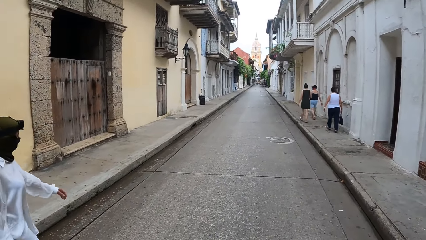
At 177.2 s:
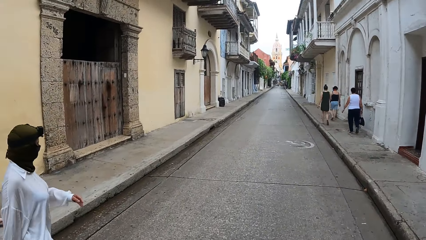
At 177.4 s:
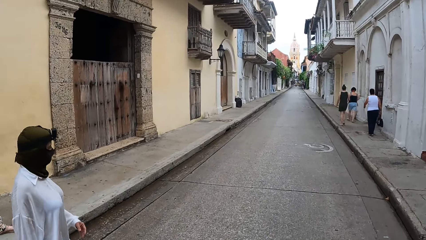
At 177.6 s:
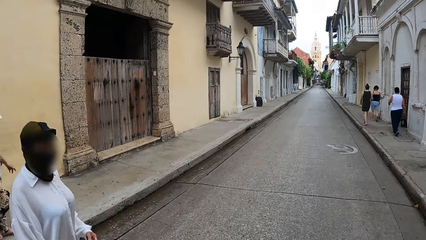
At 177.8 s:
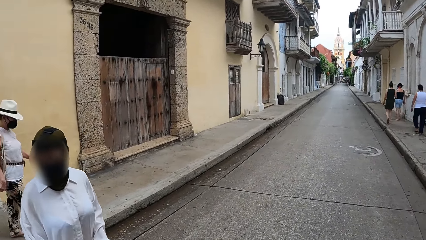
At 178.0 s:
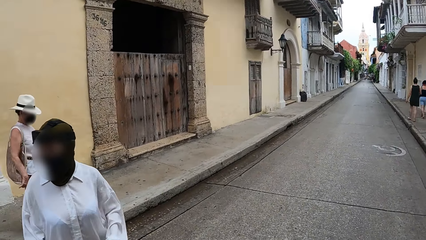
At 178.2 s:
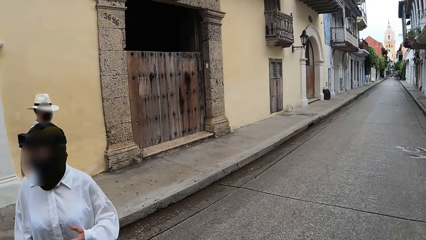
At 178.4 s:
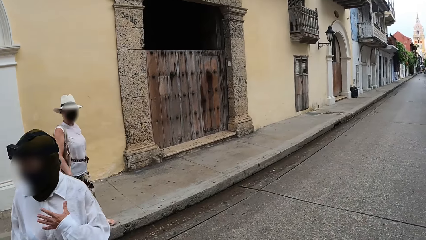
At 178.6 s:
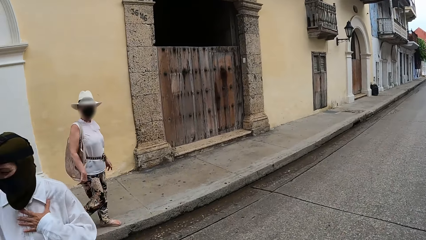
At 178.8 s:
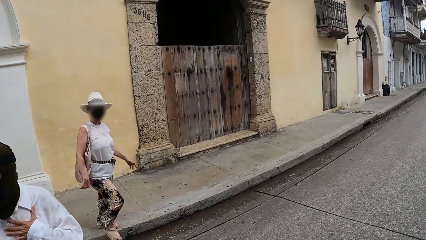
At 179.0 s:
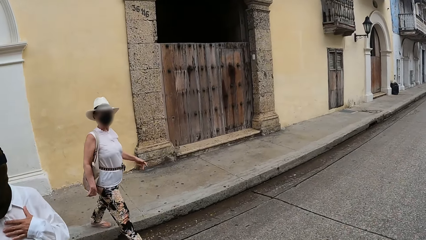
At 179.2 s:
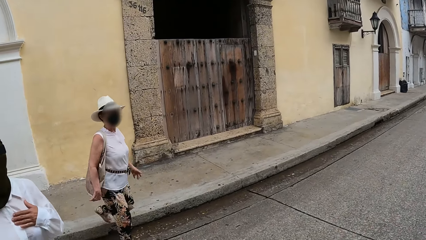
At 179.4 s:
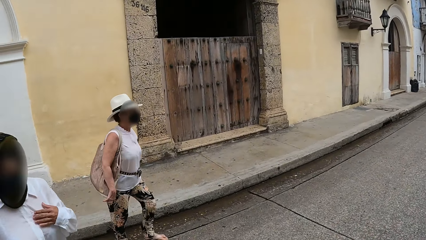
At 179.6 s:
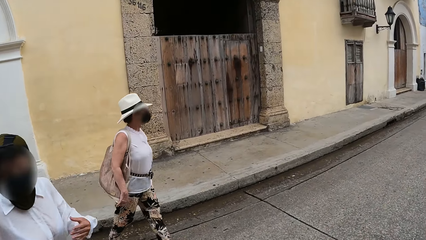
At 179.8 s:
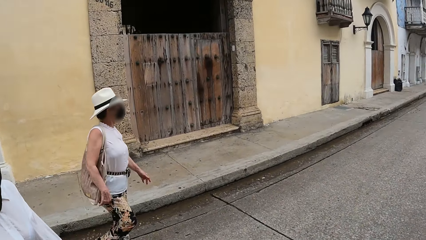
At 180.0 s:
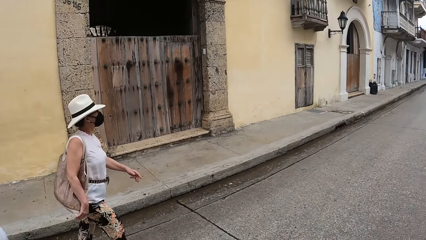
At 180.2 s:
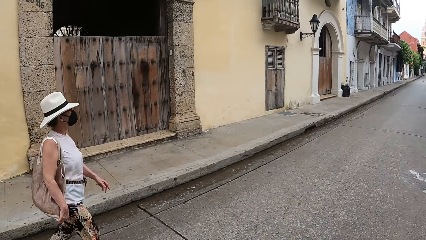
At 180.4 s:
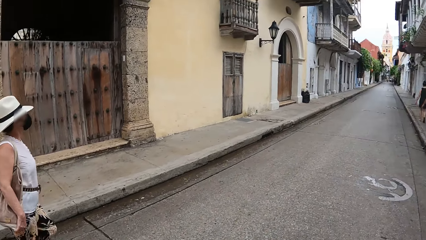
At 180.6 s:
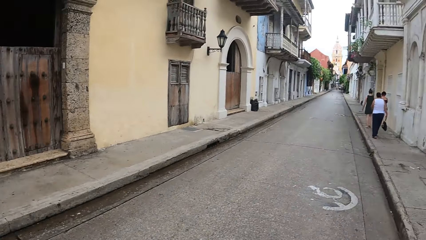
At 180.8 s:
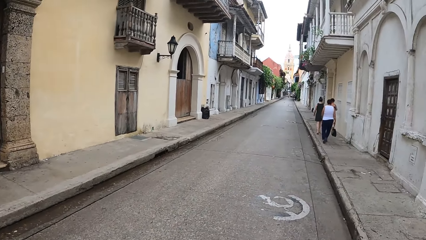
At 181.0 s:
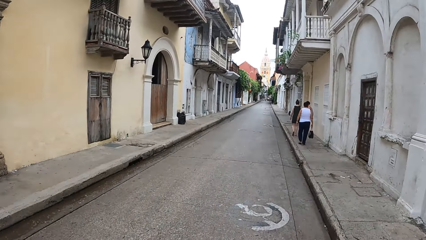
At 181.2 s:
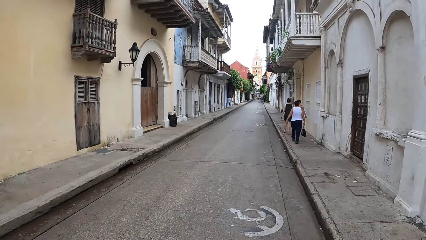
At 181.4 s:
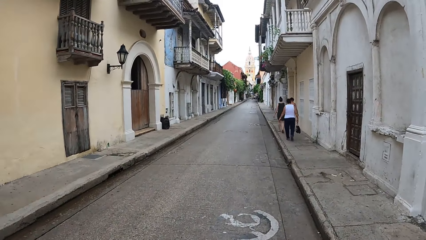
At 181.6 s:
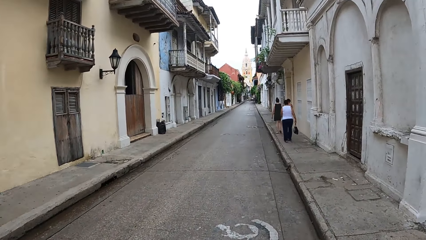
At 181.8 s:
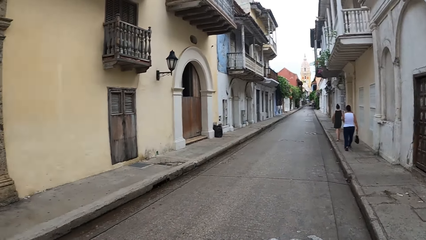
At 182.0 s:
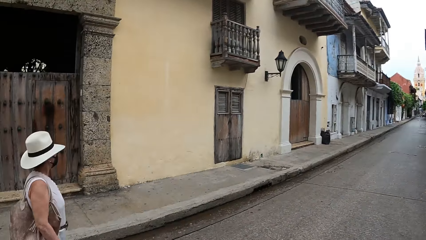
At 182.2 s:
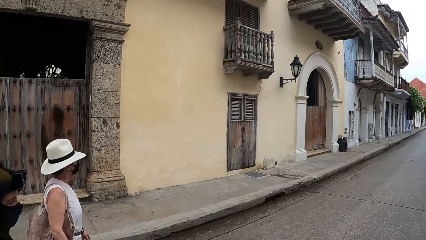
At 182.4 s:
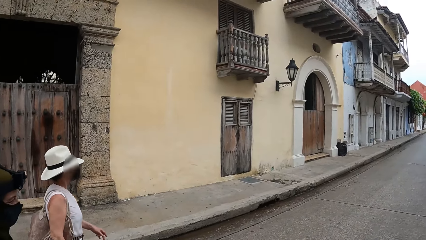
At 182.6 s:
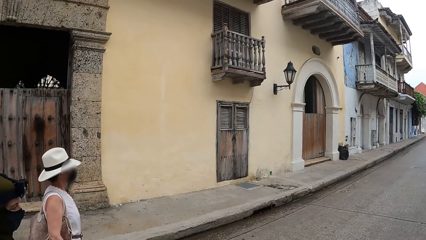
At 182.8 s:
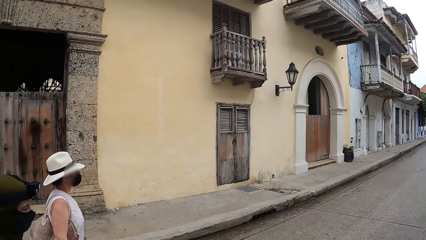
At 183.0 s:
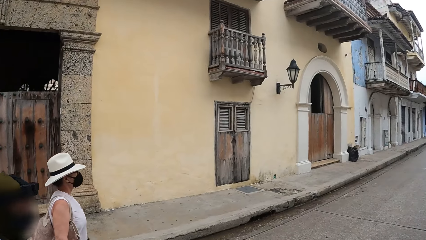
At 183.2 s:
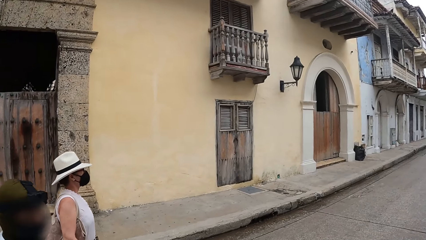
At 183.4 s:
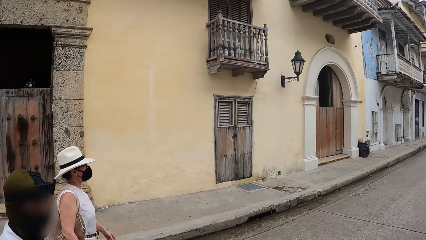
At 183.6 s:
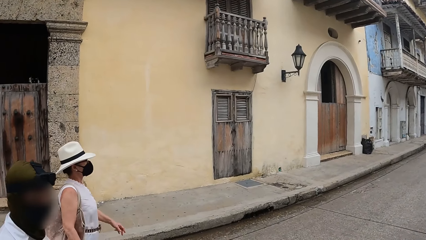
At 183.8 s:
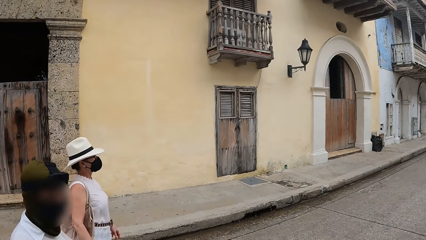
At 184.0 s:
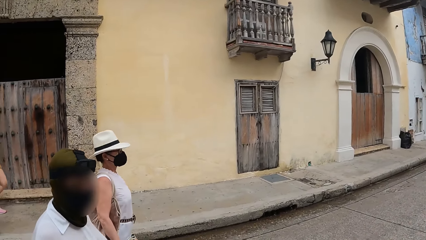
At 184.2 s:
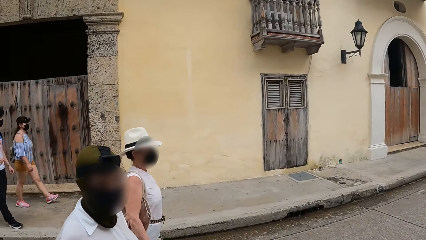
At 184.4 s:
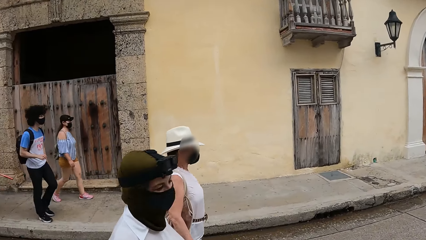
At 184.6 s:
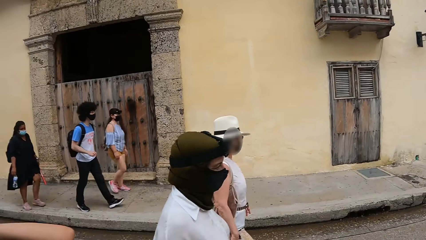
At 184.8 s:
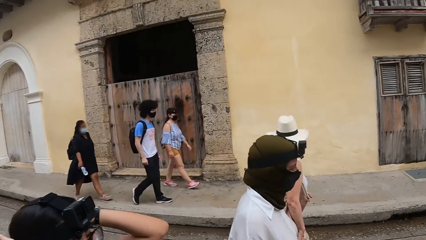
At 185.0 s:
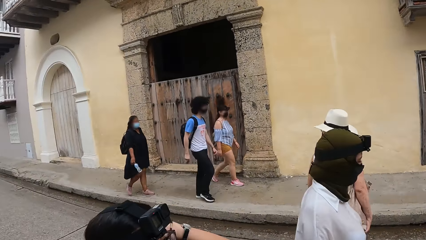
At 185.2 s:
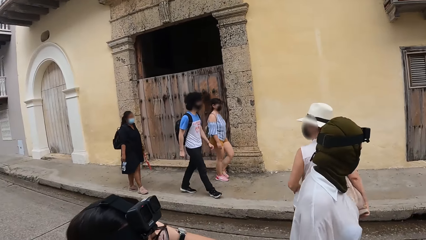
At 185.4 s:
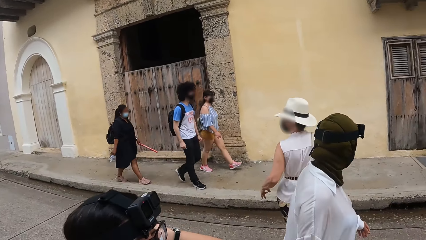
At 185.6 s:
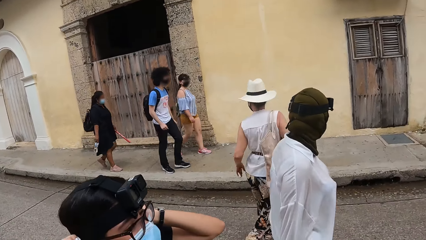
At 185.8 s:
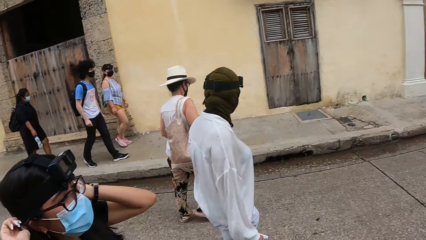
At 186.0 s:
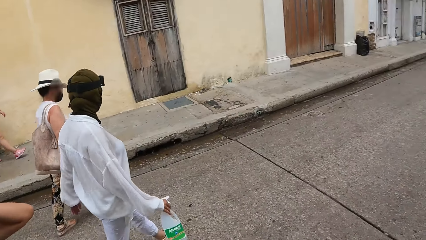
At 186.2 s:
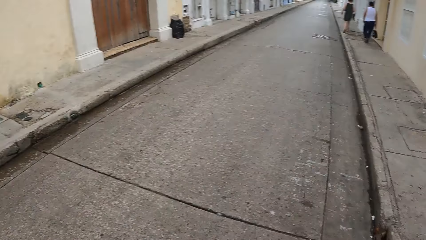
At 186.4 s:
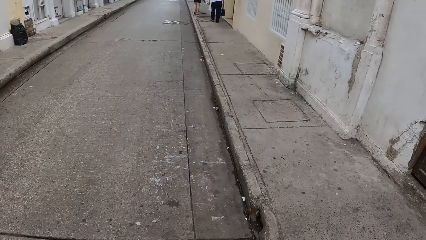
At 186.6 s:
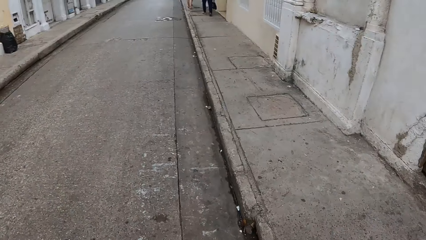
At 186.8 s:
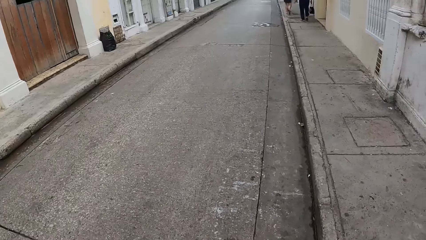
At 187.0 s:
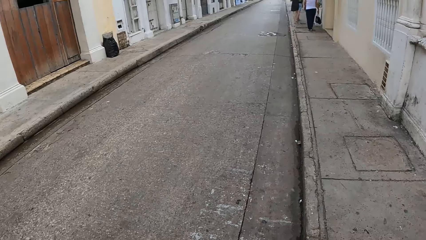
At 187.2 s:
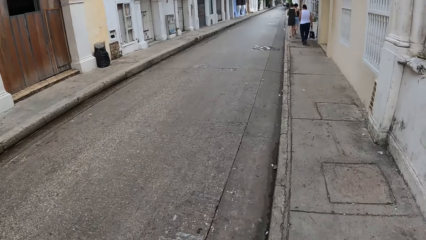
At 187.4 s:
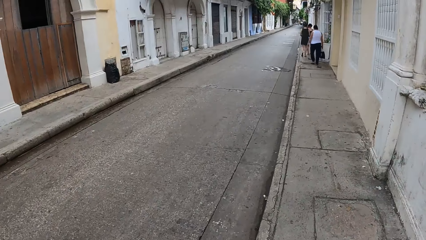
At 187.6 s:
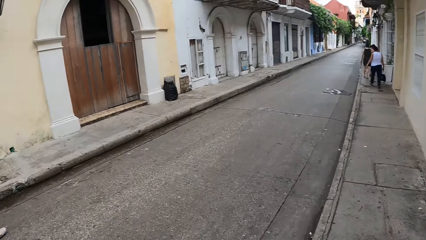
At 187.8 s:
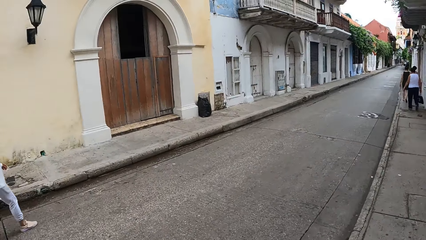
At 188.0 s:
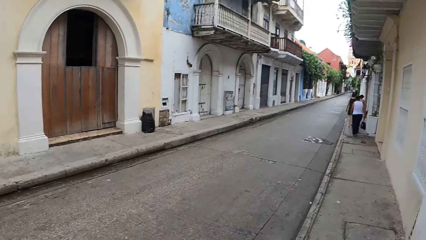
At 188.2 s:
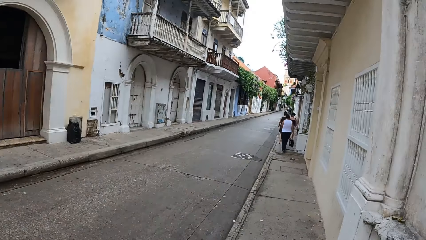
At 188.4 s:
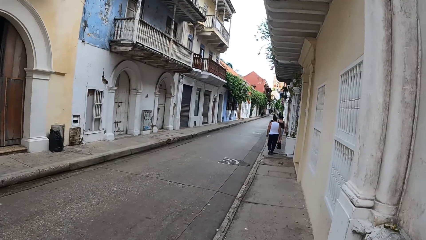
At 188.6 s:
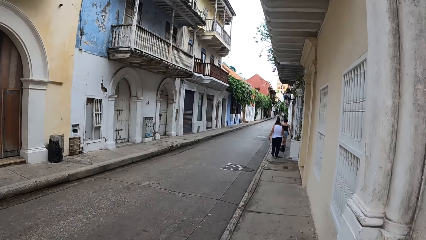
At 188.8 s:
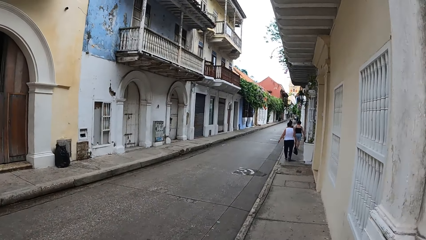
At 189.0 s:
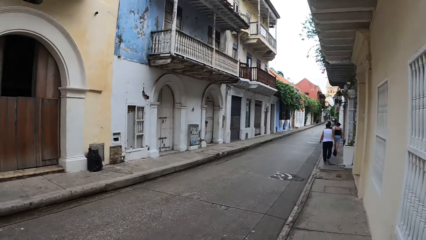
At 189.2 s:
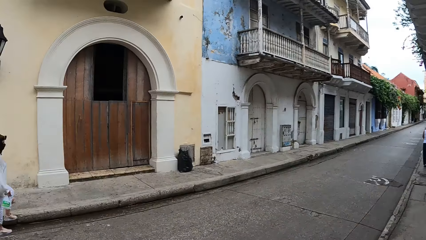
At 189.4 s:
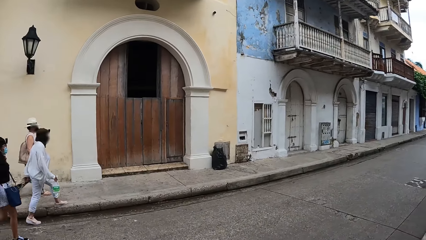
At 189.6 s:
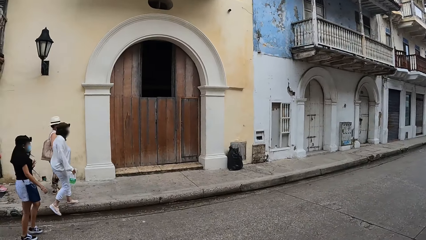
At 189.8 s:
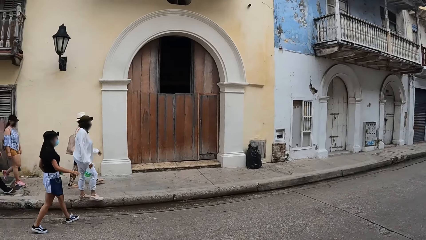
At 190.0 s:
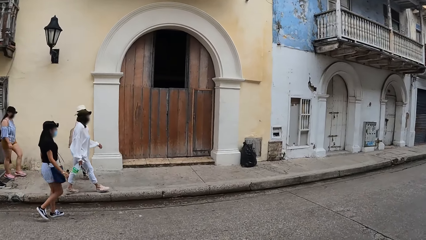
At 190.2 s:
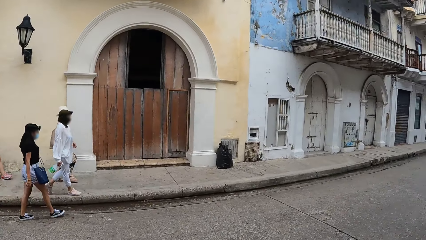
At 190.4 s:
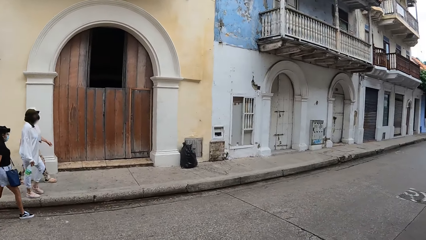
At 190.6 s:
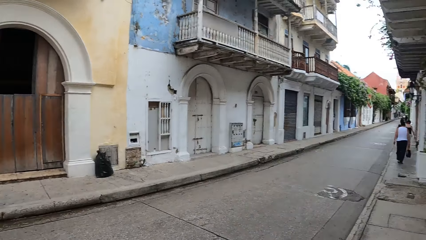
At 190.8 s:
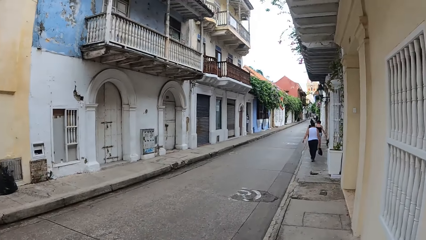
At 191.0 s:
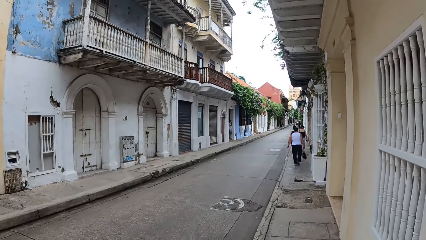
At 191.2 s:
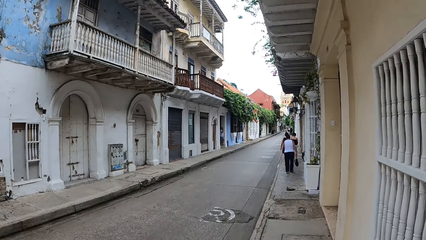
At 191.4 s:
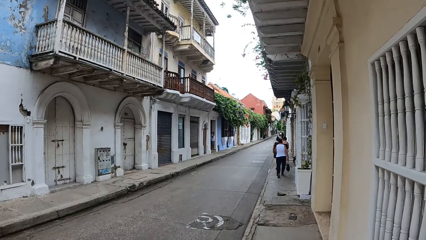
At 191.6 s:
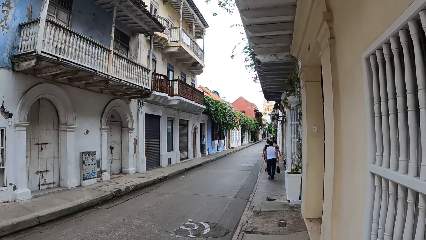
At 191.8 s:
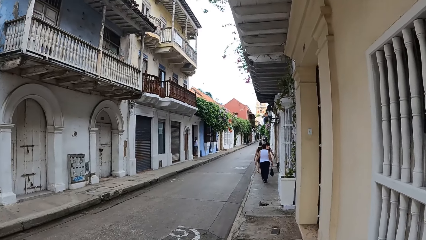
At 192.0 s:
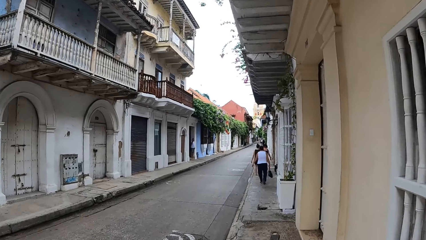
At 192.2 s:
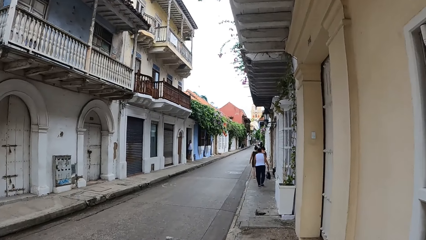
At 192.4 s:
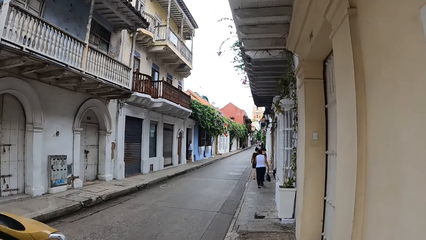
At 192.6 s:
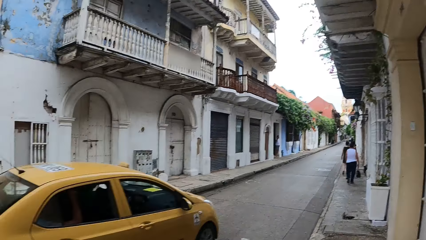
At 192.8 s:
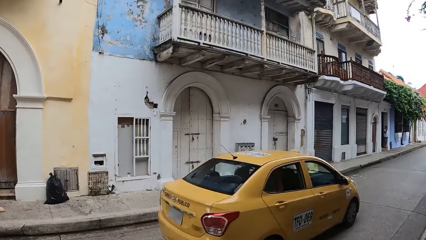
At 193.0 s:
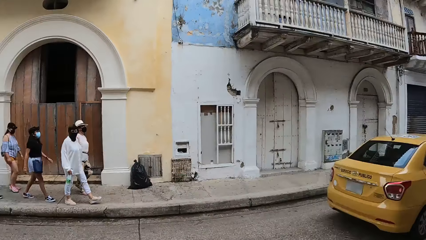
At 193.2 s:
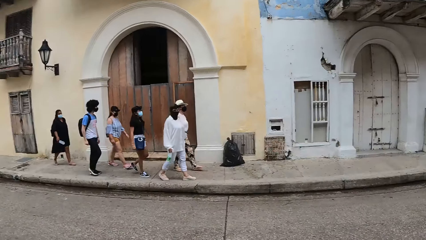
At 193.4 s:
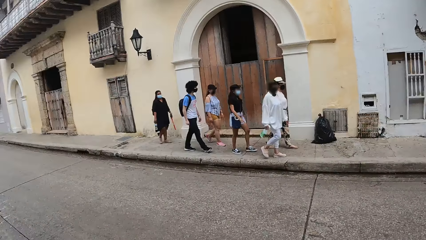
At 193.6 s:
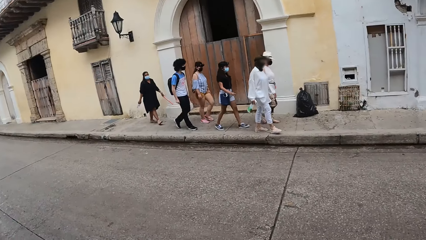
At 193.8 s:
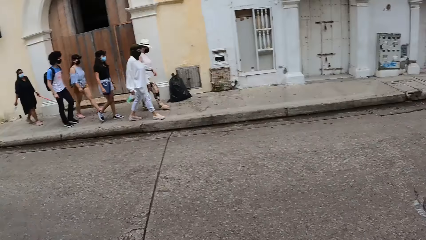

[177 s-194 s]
A woman walks. The camera wearer looks around the road. They walk on the pavement.
